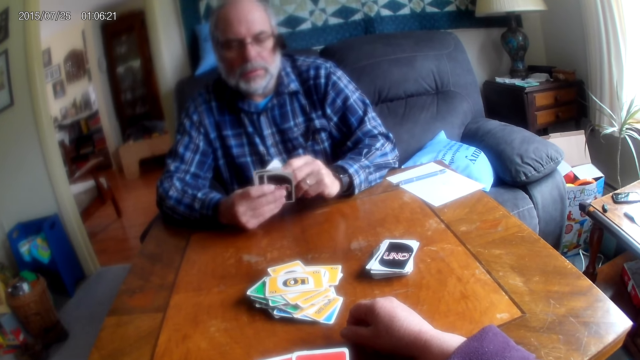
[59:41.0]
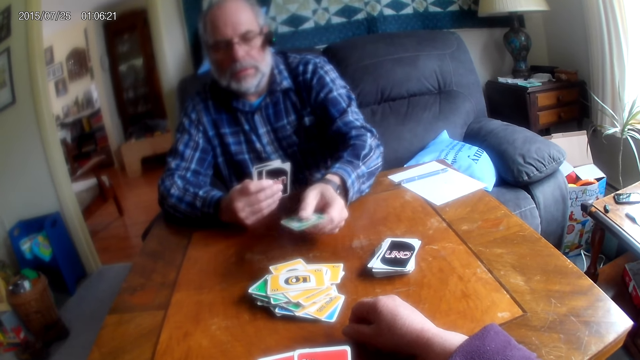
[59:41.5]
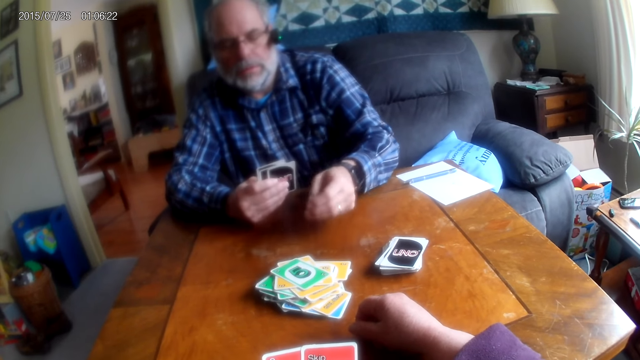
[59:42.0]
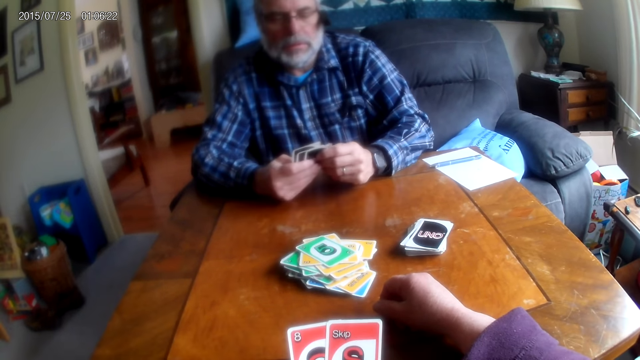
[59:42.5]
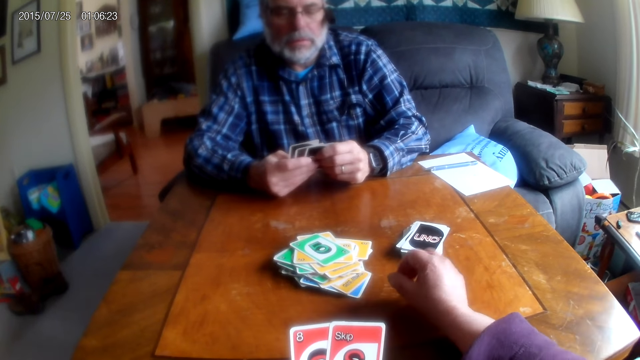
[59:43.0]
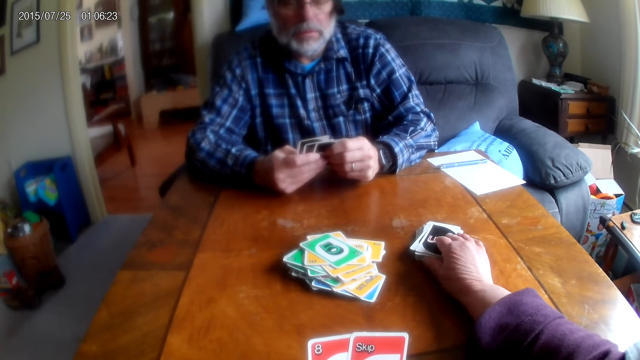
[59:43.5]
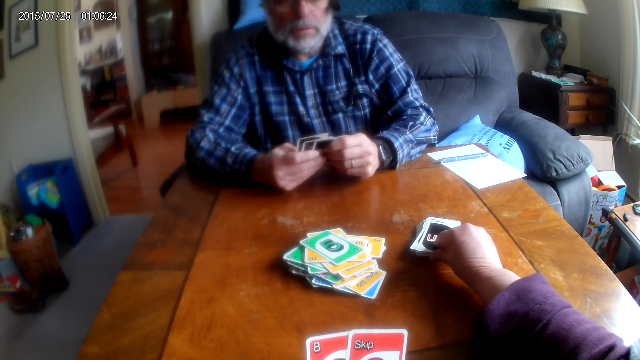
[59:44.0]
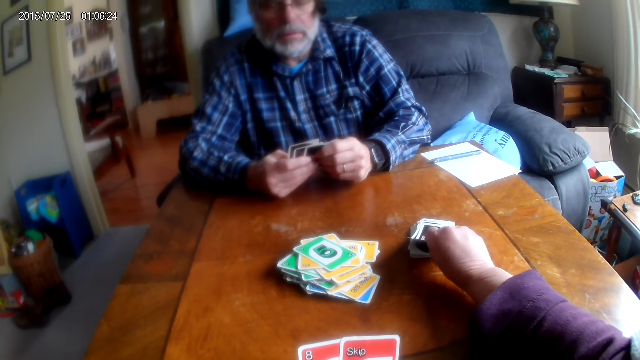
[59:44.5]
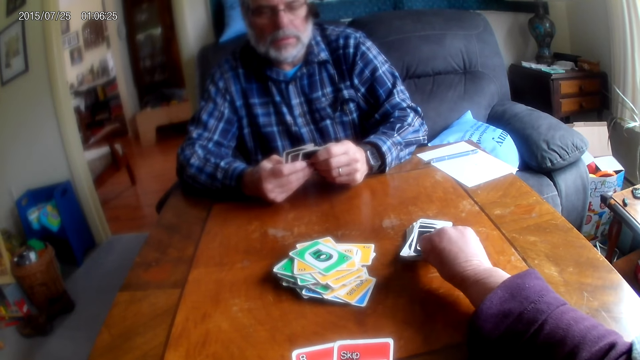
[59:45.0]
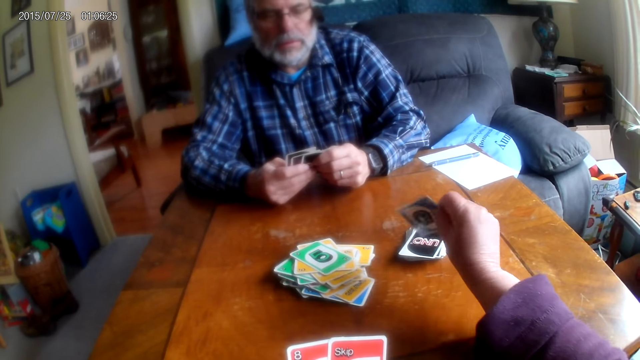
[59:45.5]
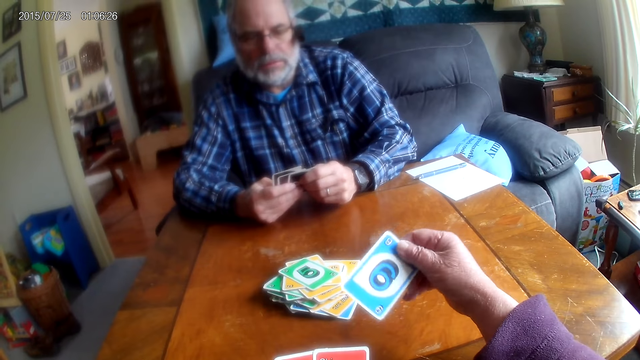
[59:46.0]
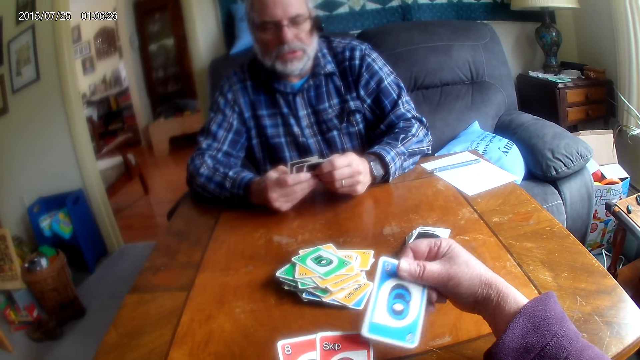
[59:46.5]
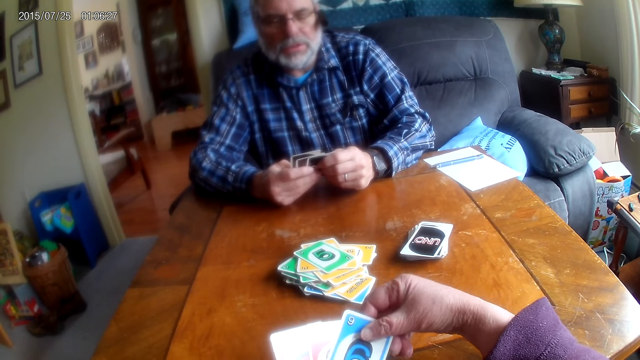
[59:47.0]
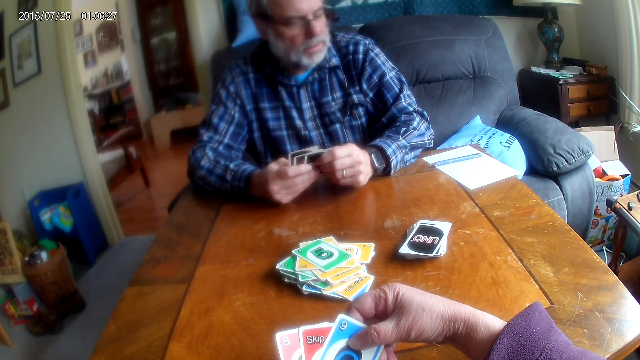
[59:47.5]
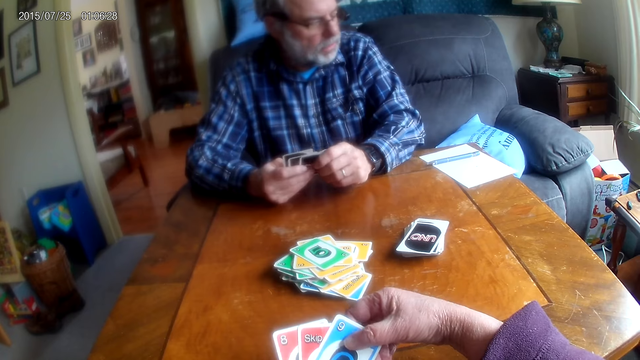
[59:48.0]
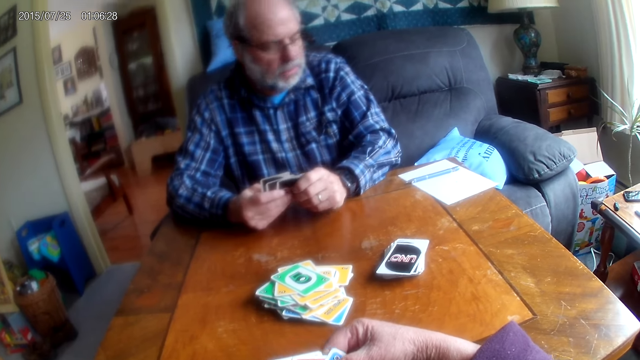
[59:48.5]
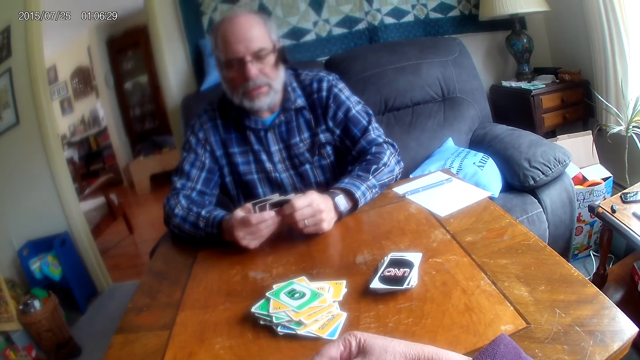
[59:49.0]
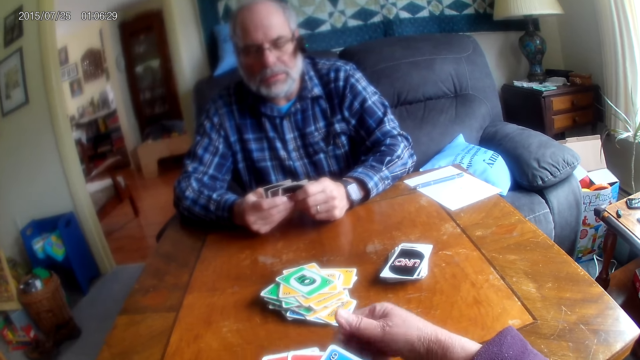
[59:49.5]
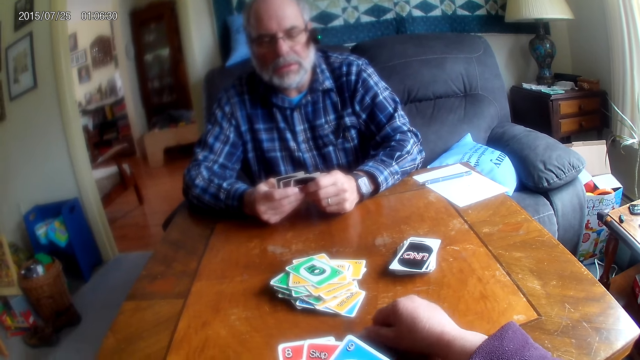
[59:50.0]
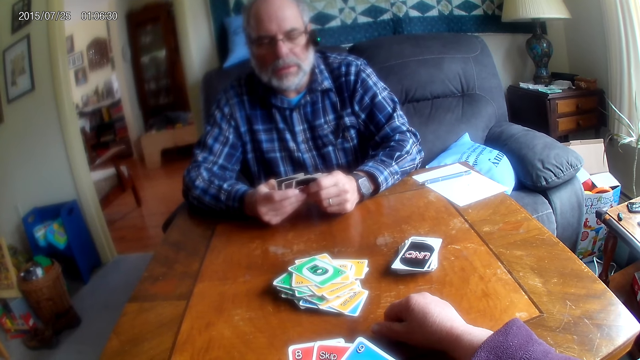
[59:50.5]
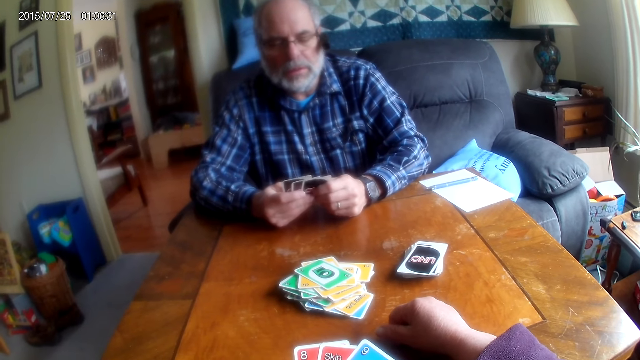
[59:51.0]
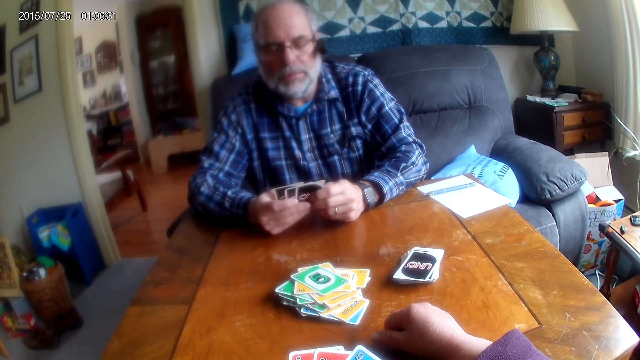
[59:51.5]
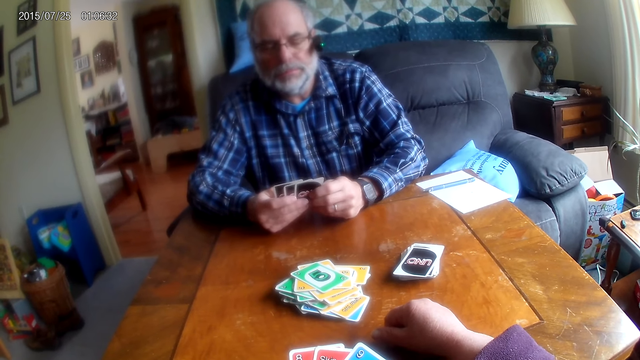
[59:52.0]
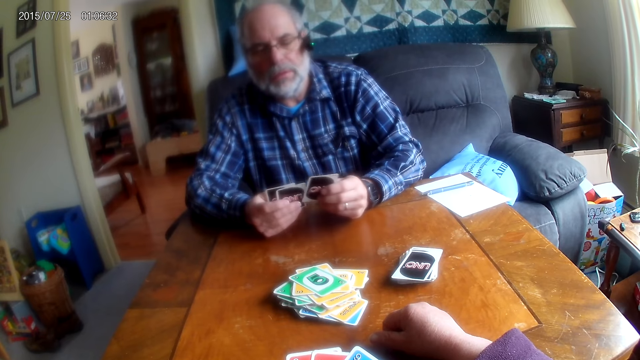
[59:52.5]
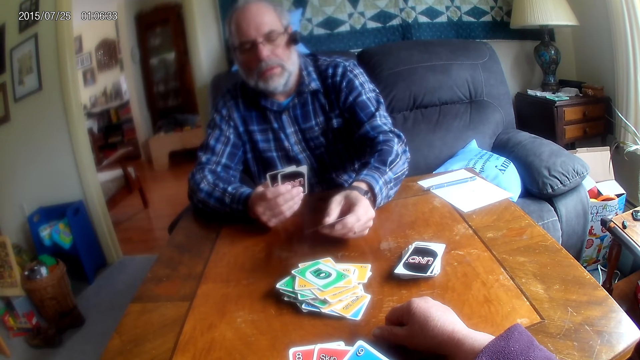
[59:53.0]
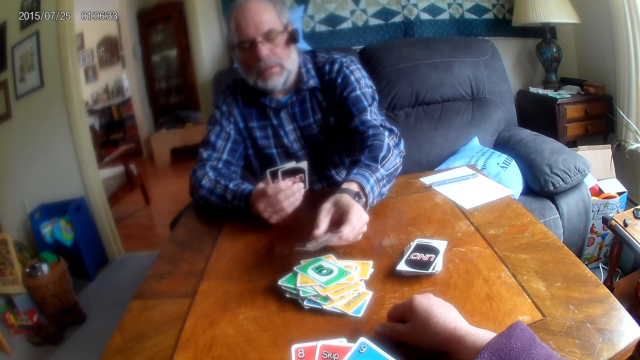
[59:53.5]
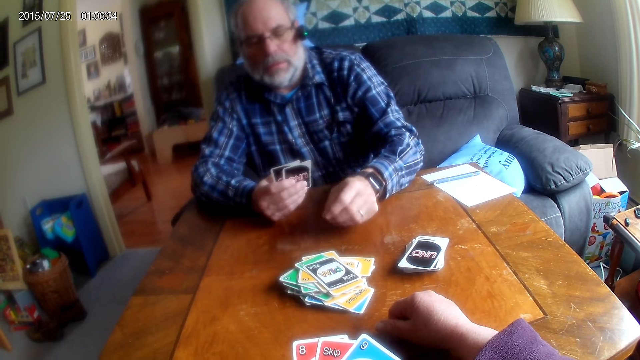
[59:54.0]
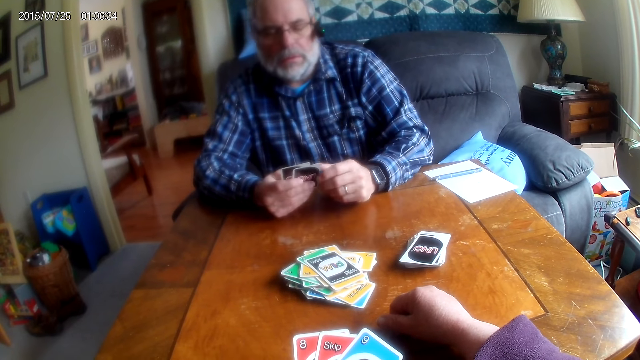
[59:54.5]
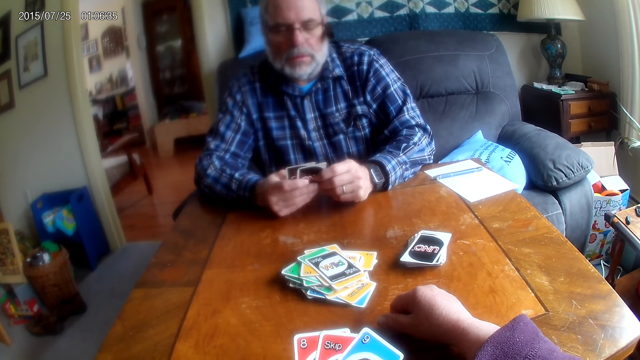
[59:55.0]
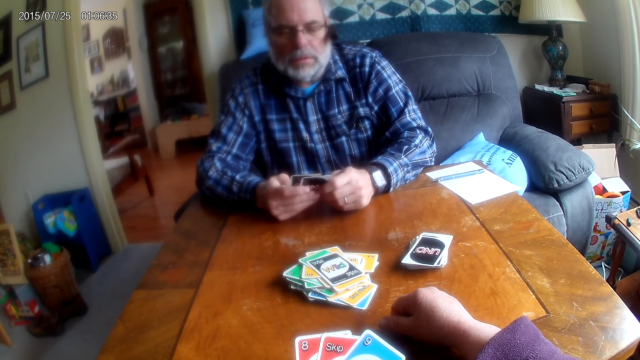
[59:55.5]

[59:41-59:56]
A man places a card on the table. The camera wearer picks up a card from the table. They look at the card. They hold the cards. The man places a card on the table.

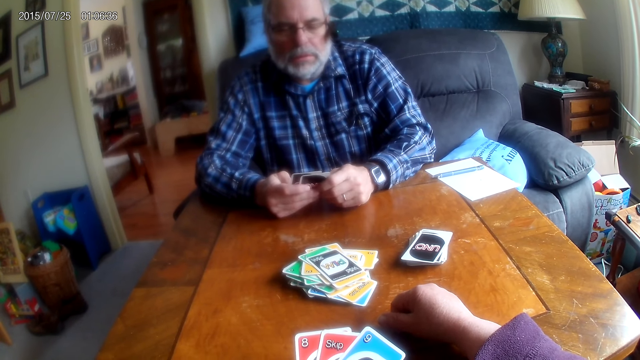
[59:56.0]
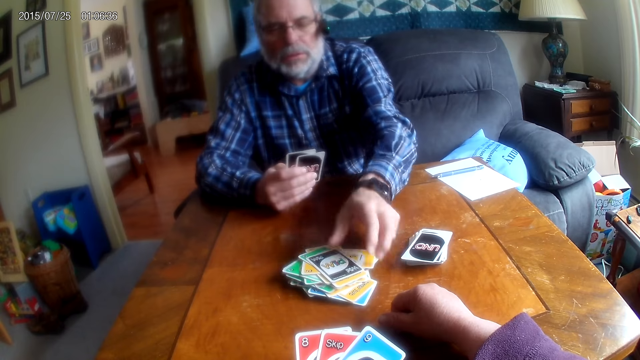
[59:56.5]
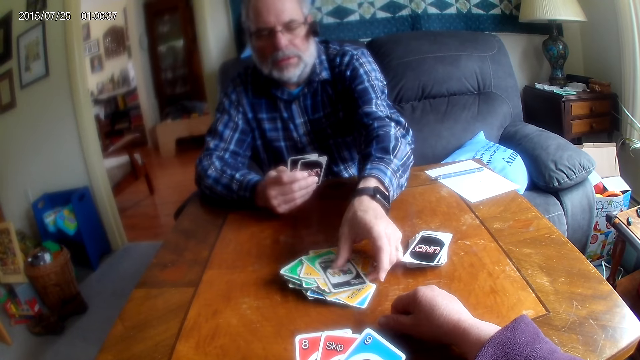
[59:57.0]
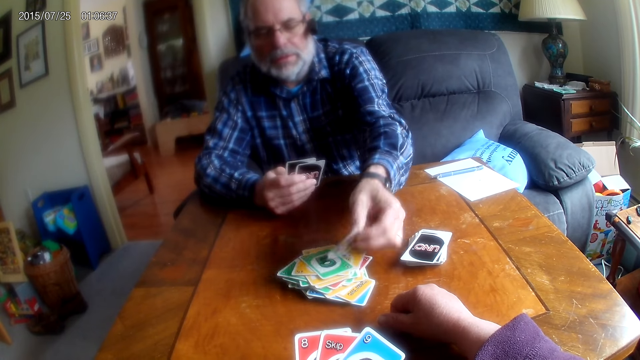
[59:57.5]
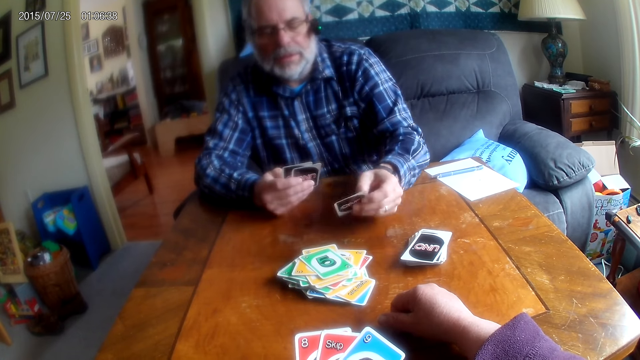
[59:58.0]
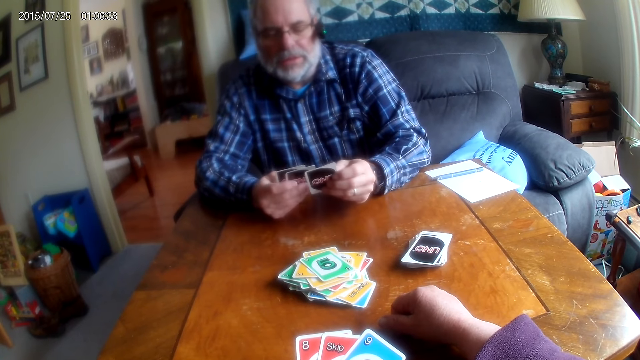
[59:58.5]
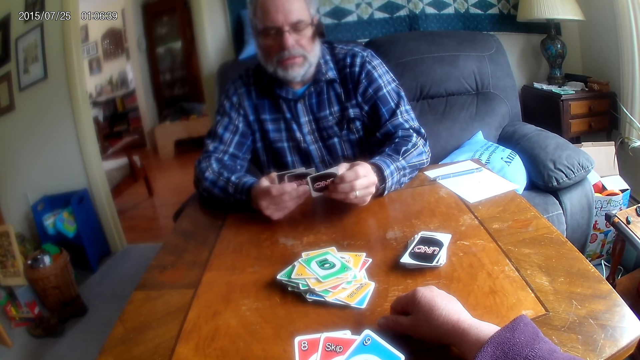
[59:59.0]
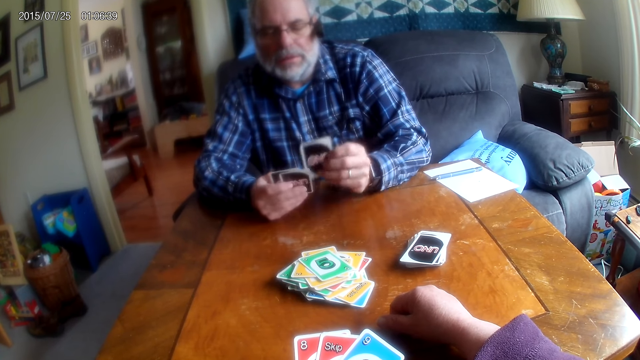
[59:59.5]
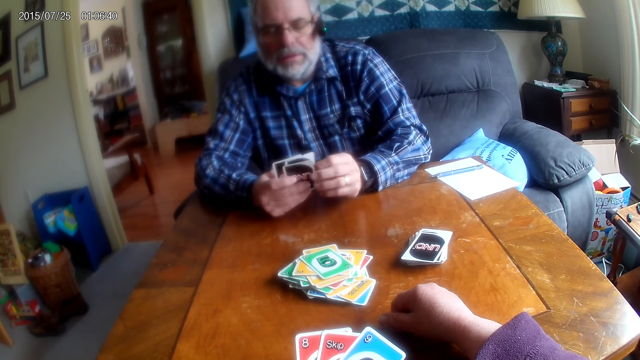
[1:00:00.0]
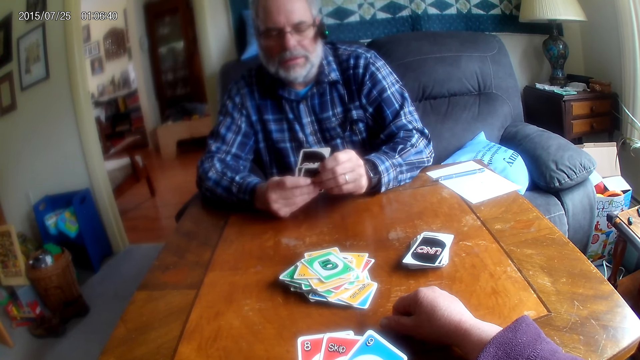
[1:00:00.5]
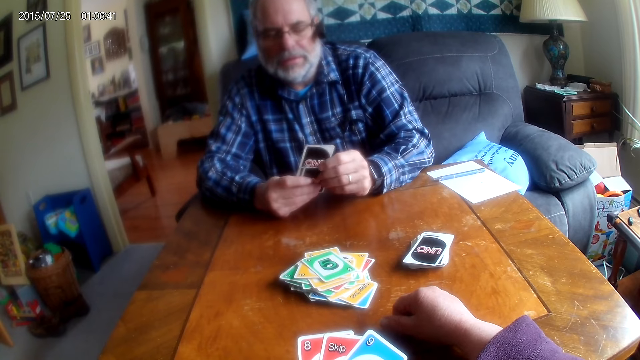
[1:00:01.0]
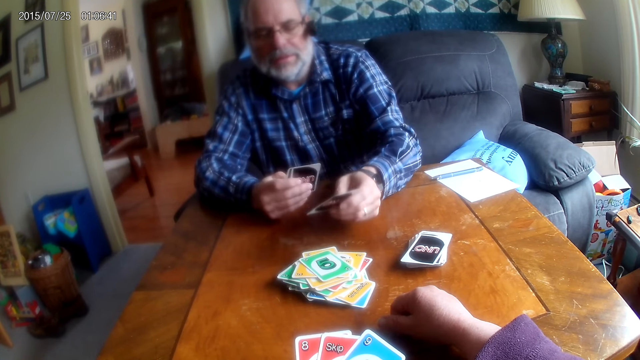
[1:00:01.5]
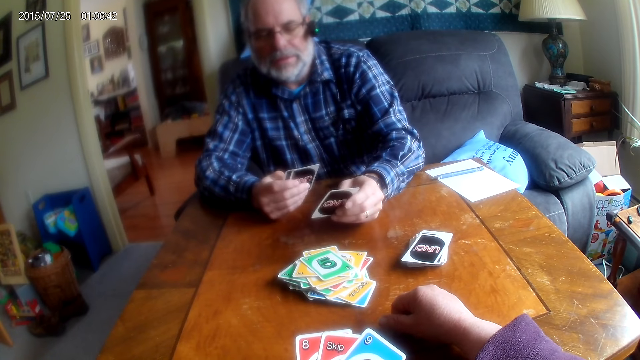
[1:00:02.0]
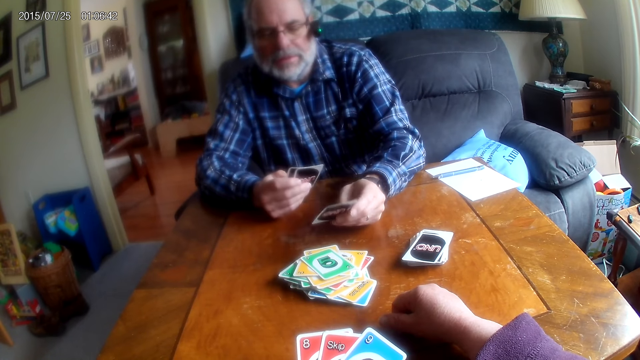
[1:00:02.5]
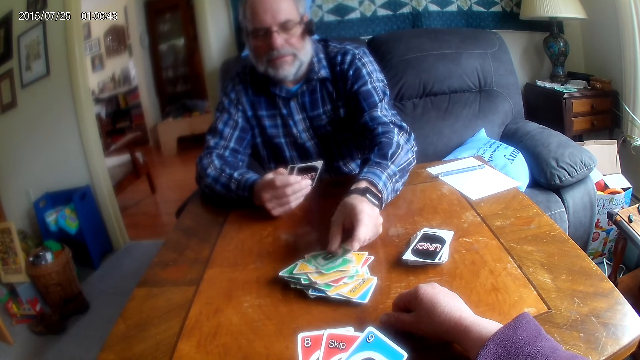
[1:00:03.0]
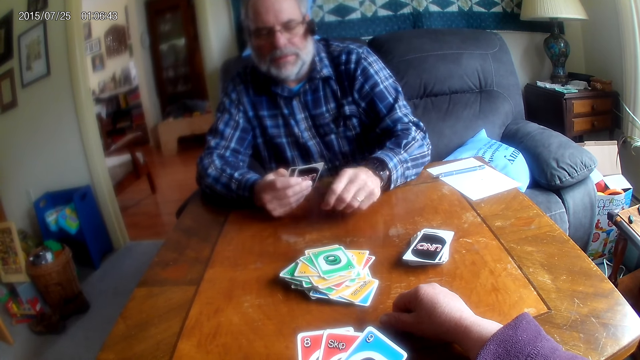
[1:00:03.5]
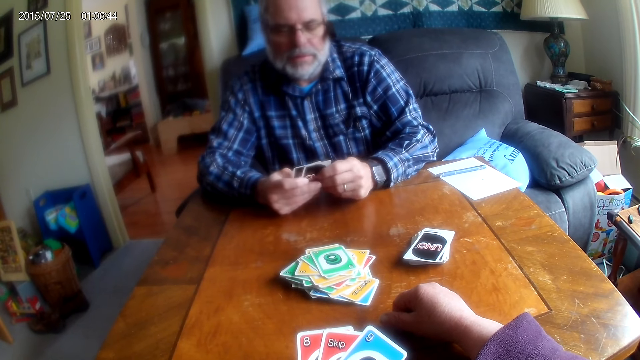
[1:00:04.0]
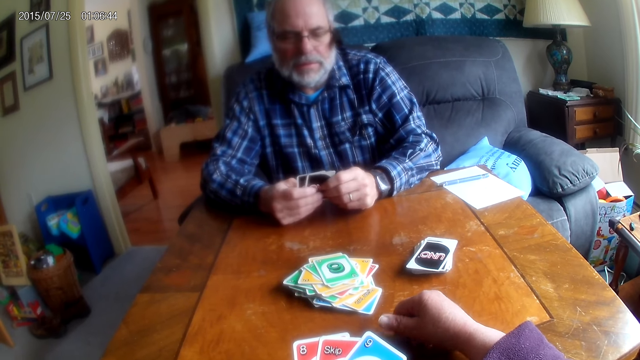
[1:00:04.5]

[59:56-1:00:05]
A man picks up a card on the table. The man converses with the camera wearer. The man touches the cards. The man puts down a card. The camera wearer places a card on the table.
